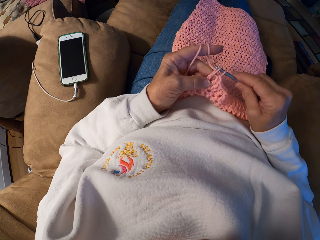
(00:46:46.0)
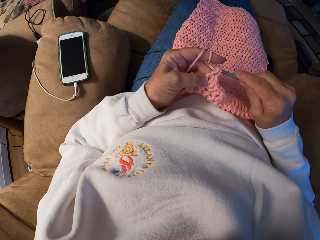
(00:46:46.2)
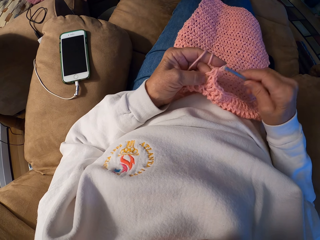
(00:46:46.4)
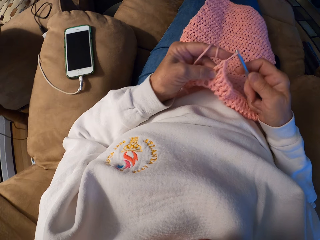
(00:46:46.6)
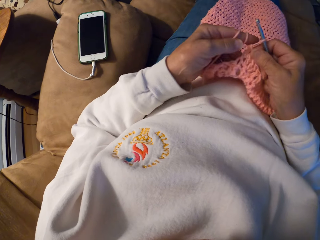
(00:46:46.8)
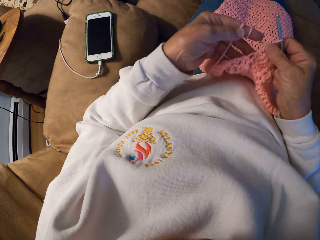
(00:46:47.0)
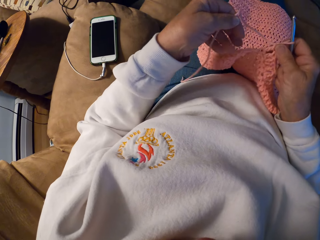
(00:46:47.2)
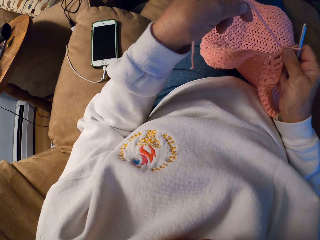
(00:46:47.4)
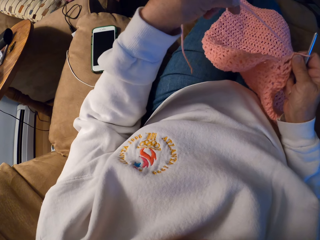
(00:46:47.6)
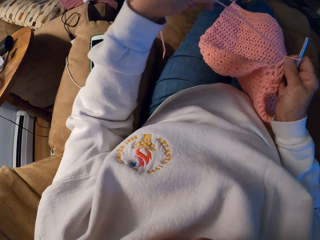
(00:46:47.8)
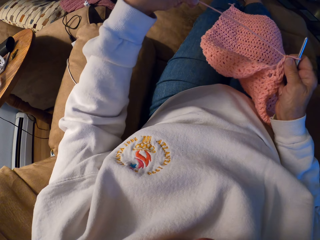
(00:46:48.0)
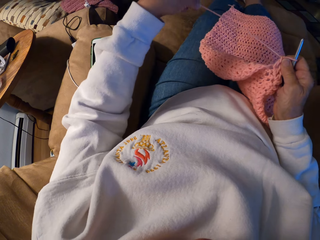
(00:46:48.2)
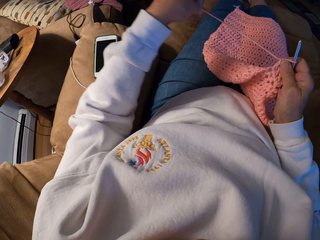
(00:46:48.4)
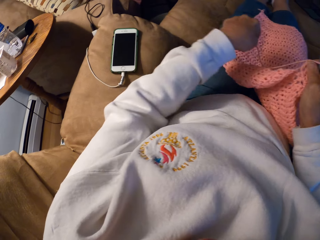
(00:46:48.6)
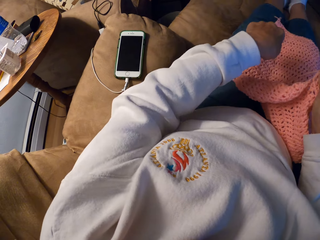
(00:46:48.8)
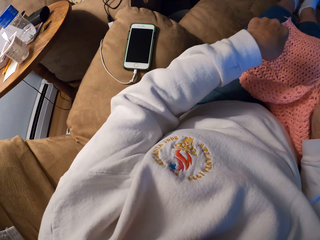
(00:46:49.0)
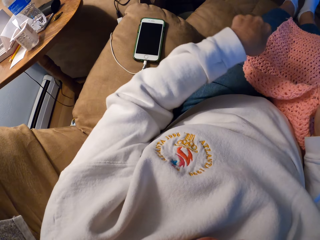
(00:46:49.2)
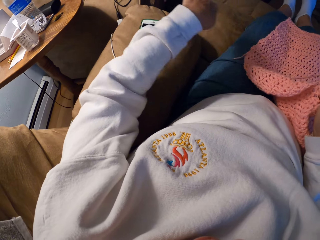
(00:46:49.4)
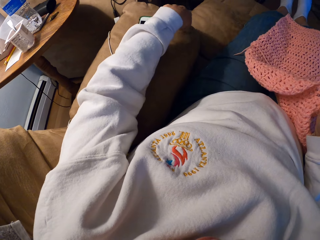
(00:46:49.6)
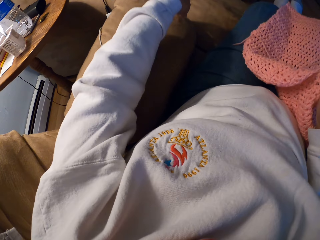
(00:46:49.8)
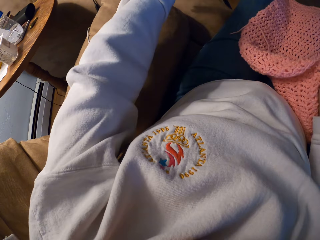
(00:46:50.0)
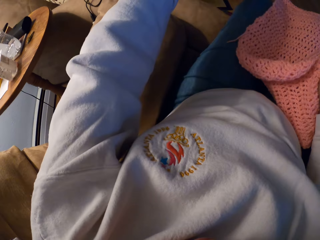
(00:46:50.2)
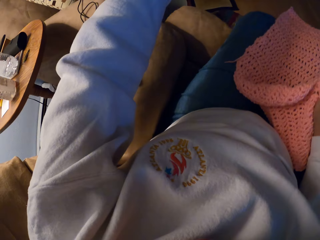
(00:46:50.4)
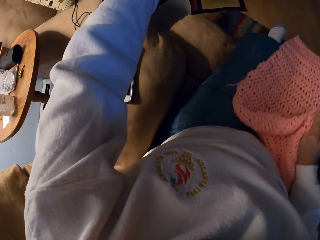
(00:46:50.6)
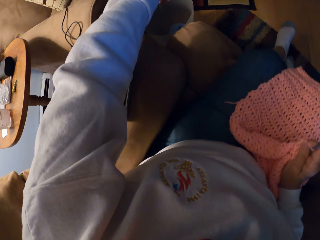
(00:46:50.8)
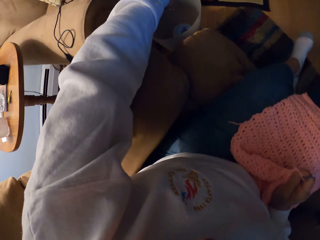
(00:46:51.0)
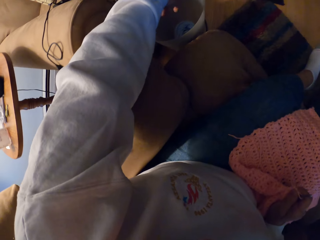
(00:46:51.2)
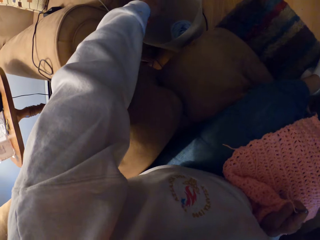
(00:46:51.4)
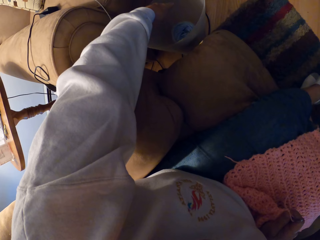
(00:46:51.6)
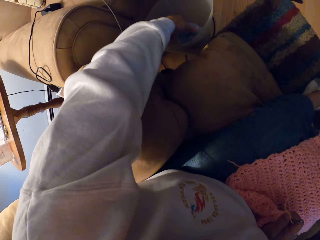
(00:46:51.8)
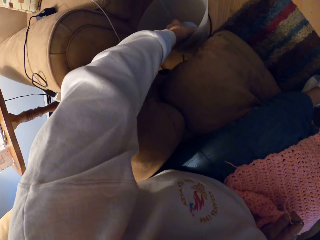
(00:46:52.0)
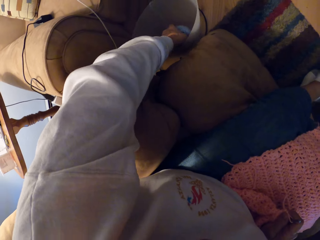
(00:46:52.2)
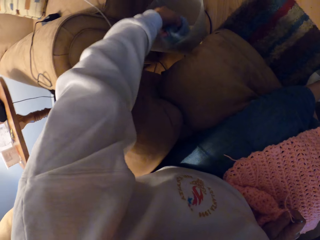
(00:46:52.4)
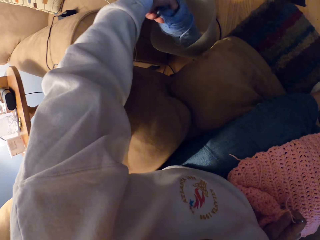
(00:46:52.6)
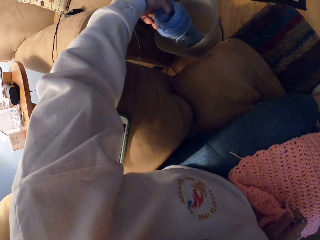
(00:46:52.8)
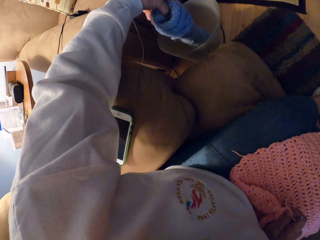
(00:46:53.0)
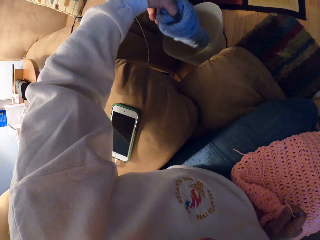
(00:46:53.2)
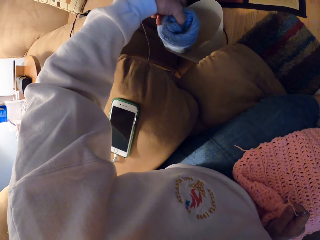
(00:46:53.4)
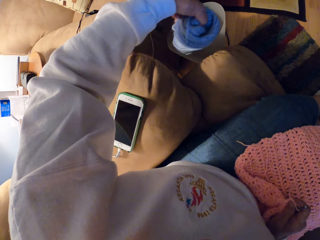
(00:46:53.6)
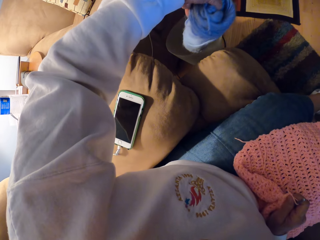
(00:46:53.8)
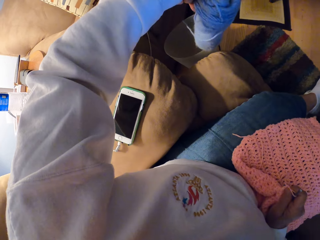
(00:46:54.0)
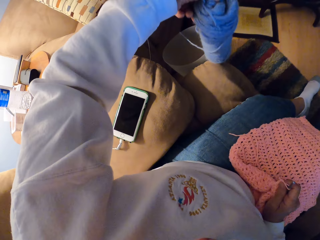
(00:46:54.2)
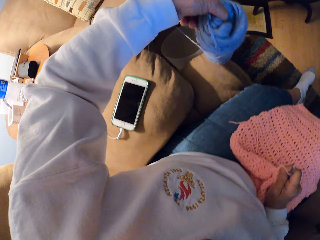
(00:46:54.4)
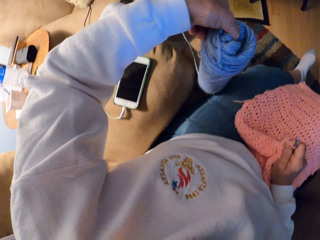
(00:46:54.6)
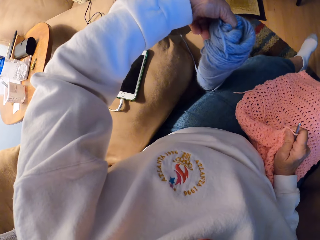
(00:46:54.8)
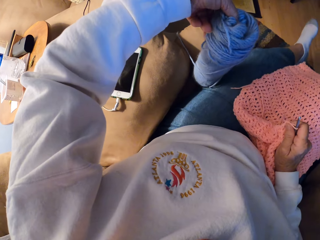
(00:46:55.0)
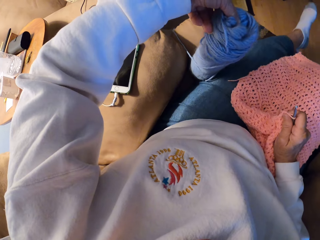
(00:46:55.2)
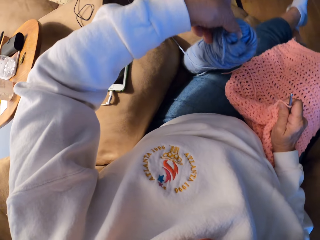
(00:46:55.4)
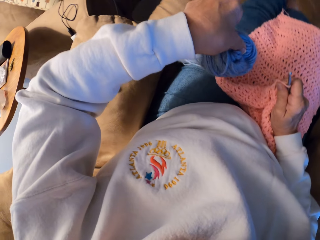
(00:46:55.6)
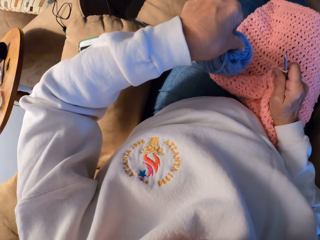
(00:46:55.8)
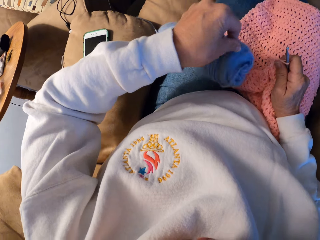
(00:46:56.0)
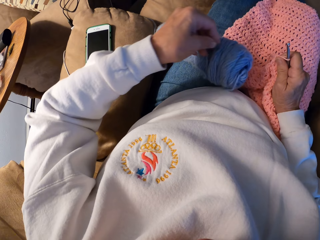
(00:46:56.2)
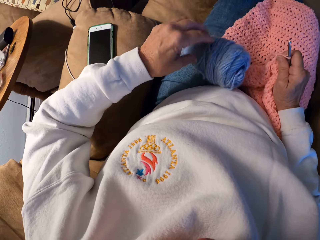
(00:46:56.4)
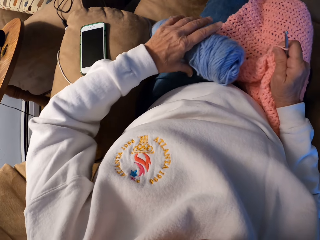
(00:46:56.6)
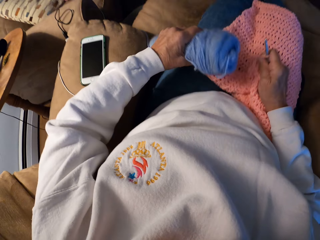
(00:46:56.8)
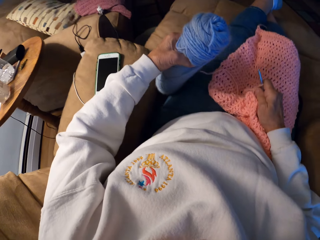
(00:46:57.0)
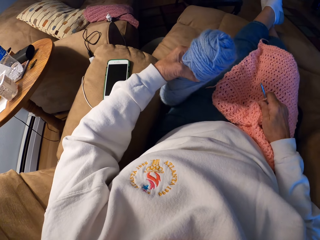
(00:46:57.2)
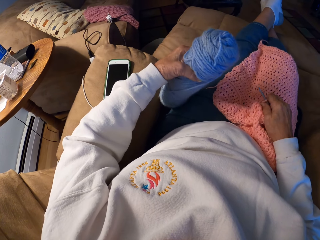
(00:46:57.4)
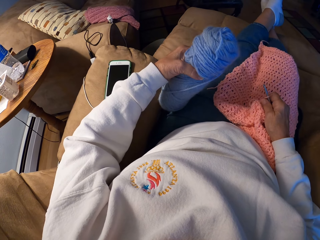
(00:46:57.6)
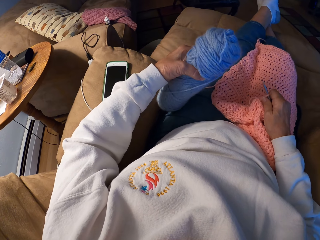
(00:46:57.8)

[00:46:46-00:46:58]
The camera wearer adjusts the yarn strand with her left hand. She lifts her hand from the cloth. She picks up another yarn with her left hand. She places the thread on her thigh.

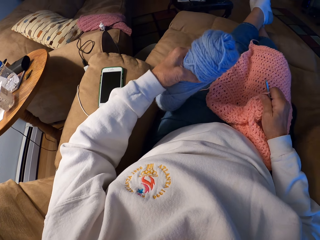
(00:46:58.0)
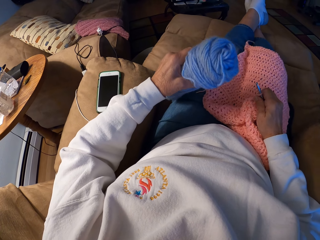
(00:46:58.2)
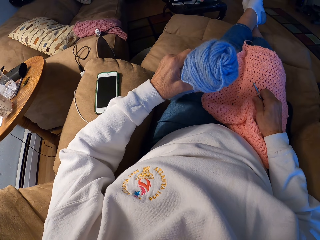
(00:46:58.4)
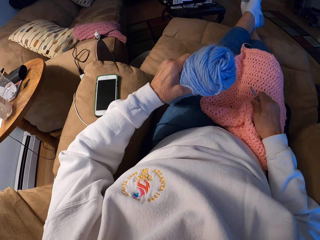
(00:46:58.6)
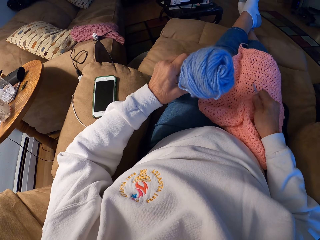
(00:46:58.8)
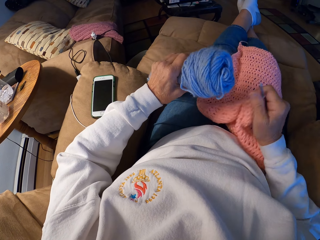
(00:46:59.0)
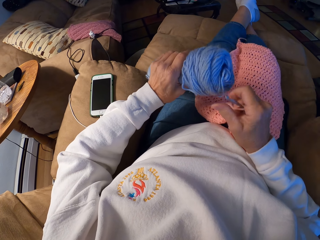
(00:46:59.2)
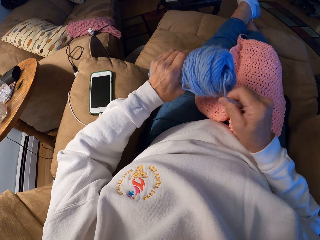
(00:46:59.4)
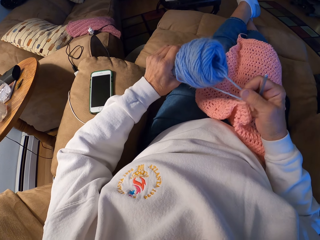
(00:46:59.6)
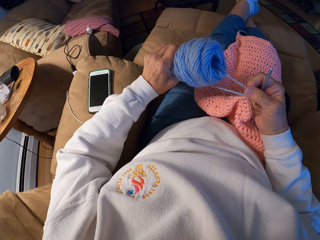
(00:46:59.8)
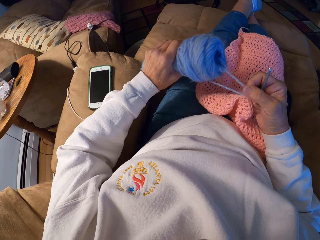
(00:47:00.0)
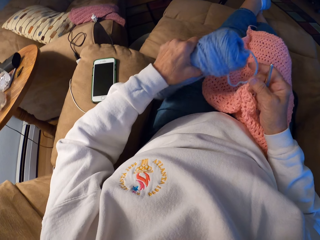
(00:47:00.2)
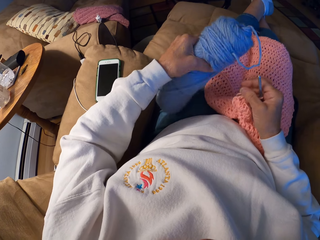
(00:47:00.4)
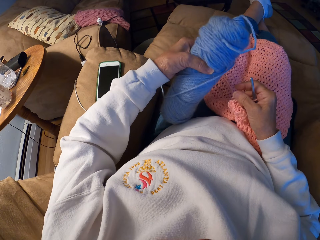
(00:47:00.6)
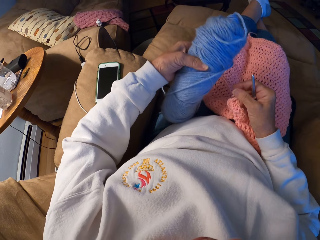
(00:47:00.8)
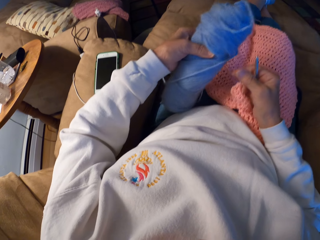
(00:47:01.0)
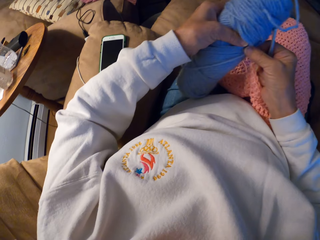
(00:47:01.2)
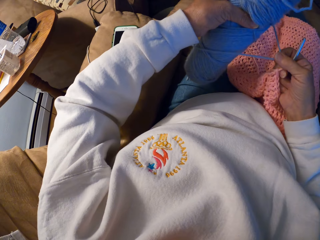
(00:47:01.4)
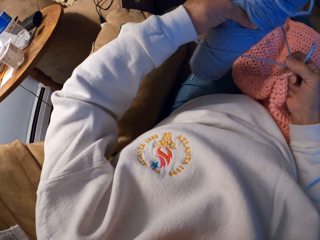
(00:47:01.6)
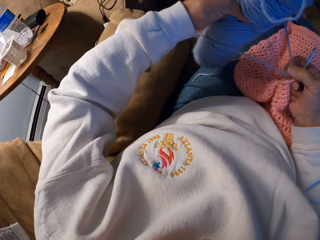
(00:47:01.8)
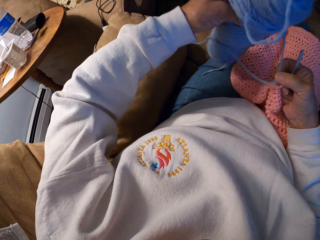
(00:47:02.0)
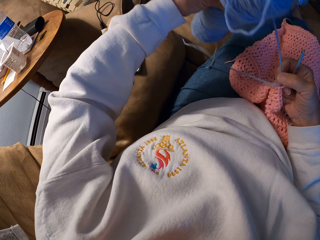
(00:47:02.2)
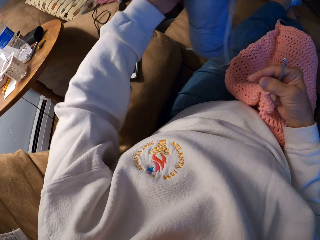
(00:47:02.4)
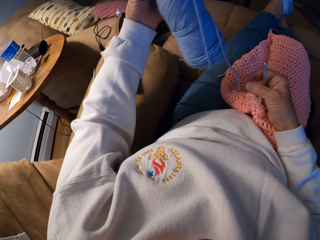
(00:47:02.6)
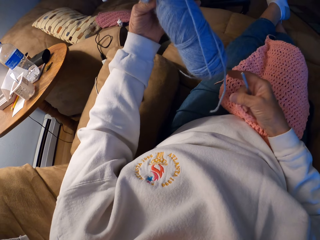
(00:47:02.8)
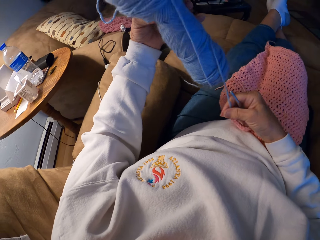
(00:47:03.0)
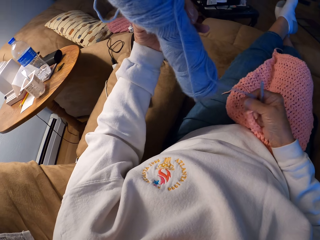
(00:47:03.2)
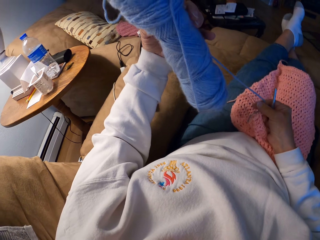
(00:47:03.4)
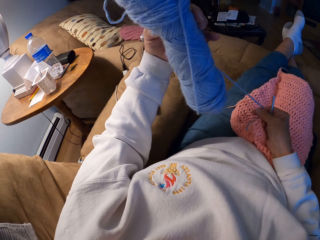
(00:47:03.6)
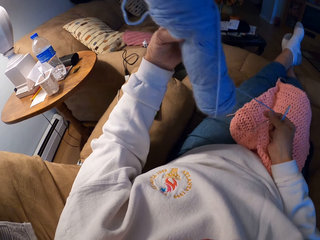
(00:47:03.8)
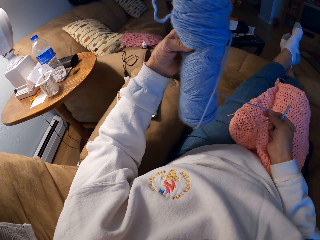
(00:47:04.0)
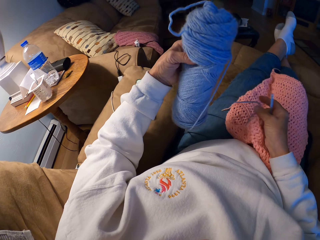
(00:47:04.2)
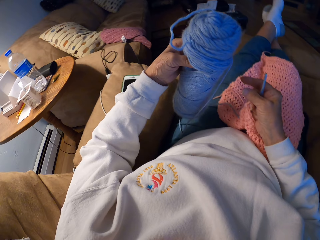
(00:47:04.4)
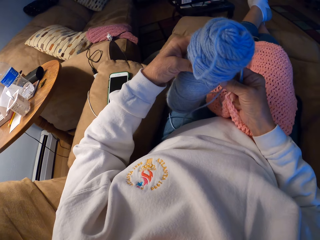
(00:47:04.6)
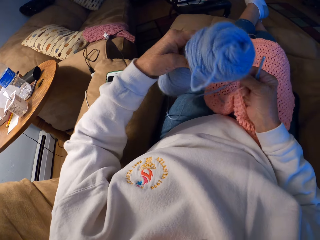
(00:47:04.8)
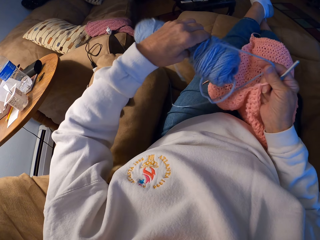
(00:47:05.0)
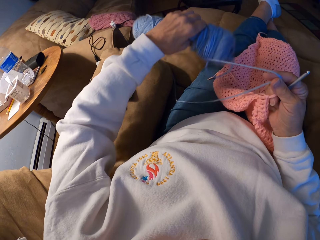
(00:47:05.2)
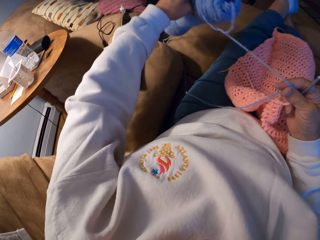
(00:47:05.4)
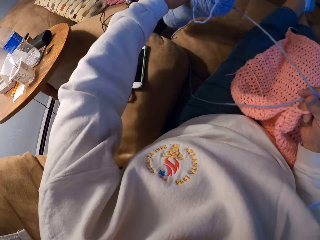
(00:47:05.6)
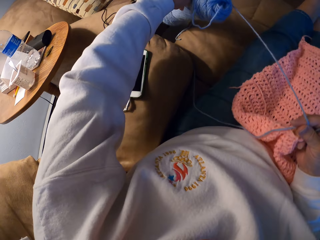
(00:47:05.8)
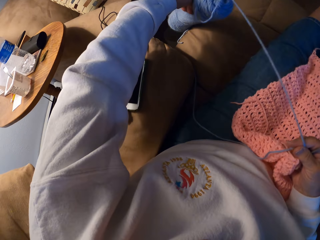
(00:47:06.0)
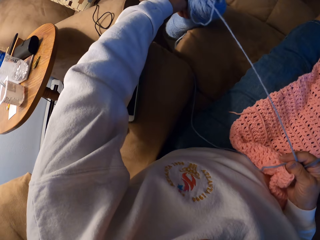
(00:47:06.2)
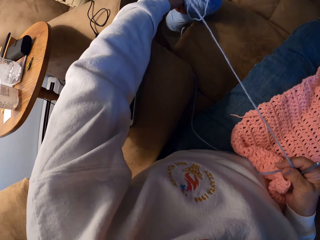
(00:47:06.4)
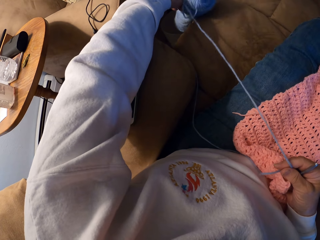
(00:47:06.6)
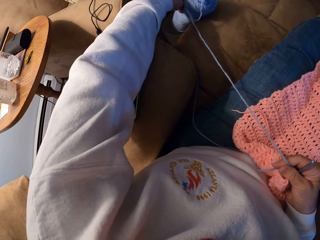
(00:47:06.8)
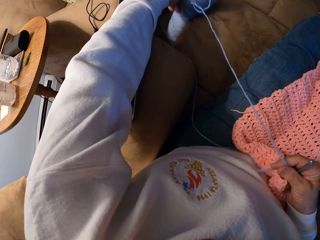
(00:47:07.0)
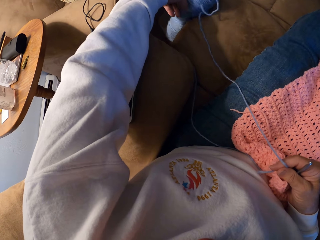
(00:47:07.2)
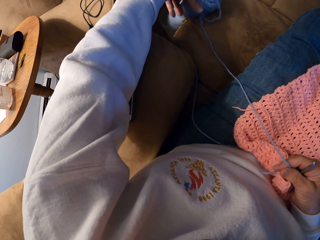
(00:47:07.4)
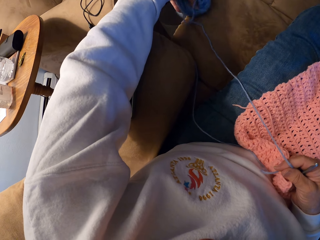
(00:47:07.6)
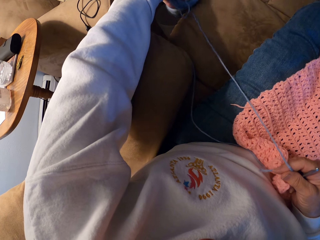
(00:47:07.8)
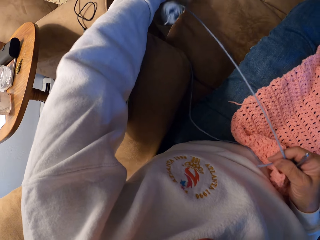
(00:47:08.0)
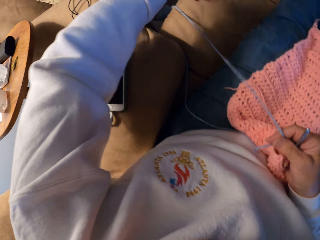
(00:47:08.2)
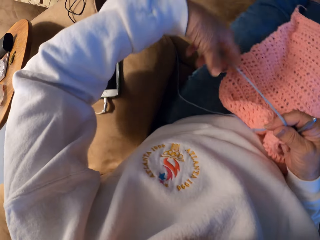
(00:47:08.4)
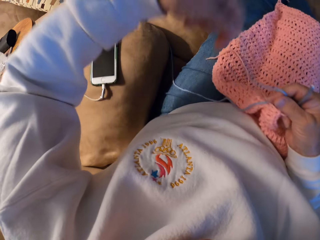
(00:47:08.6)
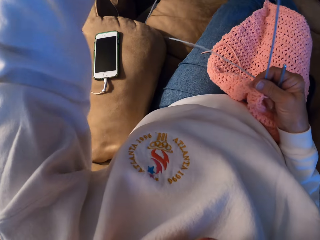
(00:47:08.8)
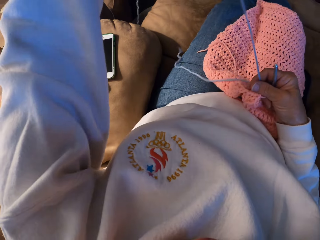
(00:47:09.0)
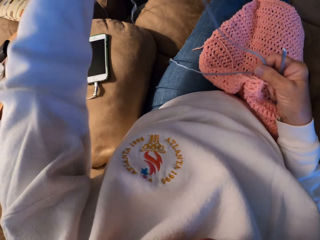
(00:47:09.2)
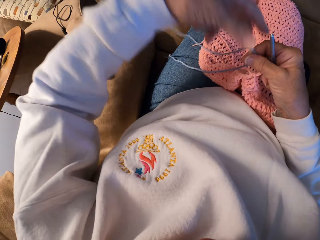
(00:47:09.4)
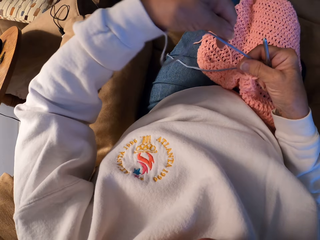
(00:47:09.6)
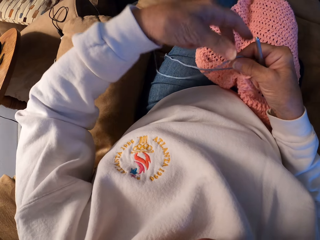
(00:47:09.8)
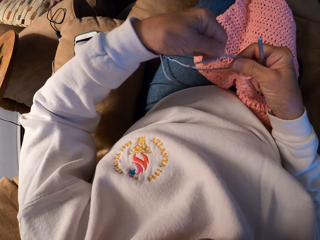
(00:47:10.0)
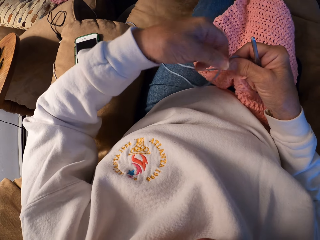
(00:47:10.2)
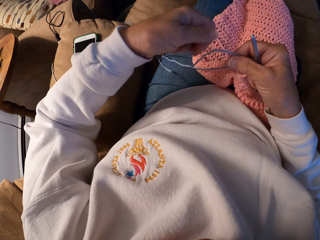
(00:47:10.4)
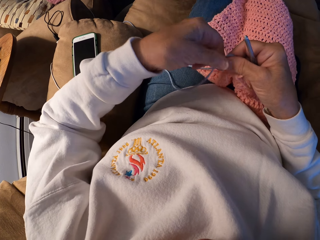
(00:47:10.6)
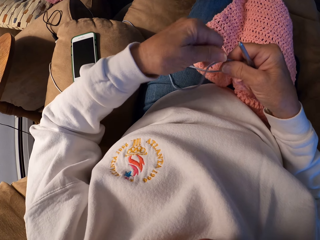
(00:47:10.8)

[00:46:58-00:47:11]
The camera wearer looks at the thread. She untangles the wool on the yarn with her right hand. She holds the thread. She drops the yarn from her left hand. She adjusts the yarn strand with her hands.
